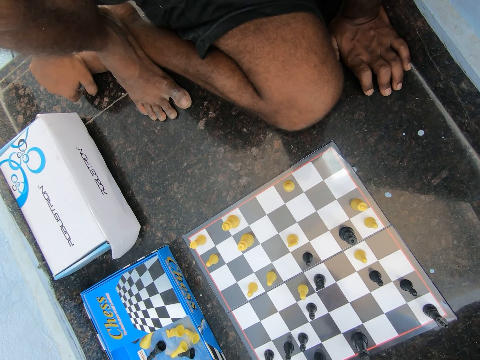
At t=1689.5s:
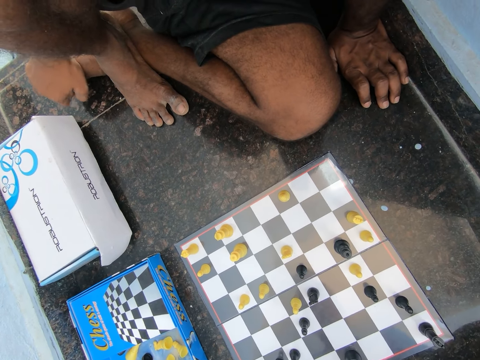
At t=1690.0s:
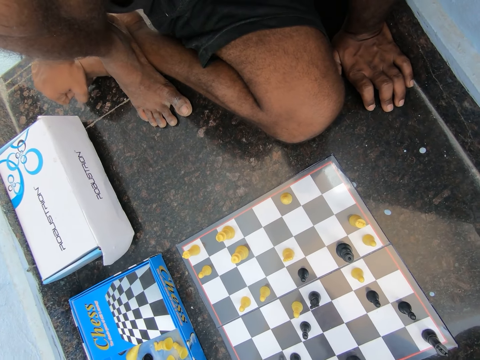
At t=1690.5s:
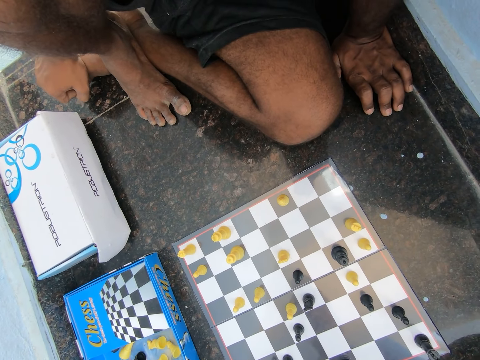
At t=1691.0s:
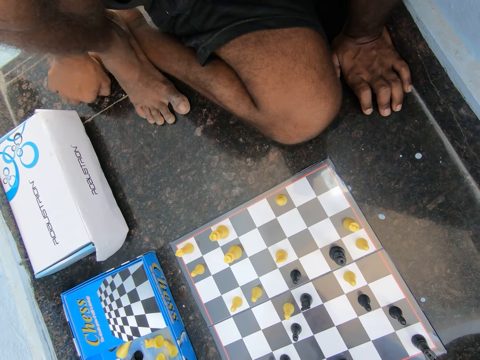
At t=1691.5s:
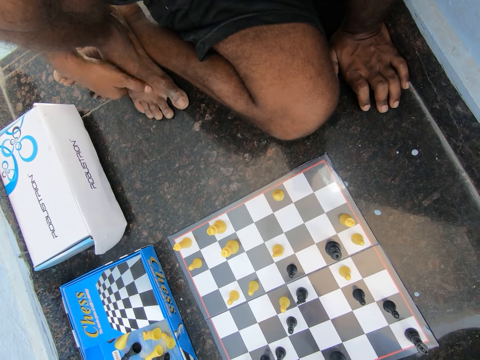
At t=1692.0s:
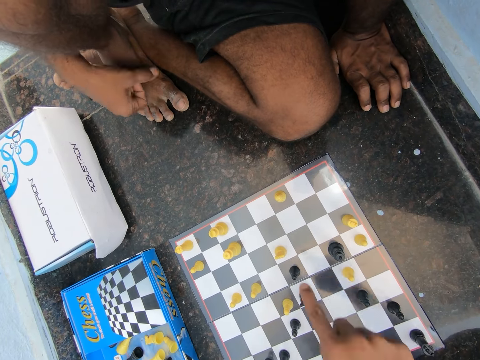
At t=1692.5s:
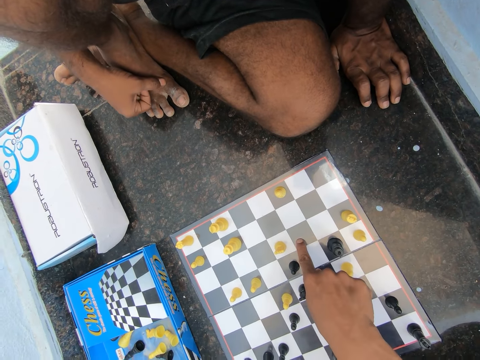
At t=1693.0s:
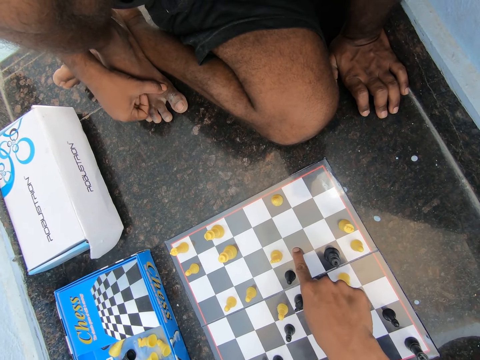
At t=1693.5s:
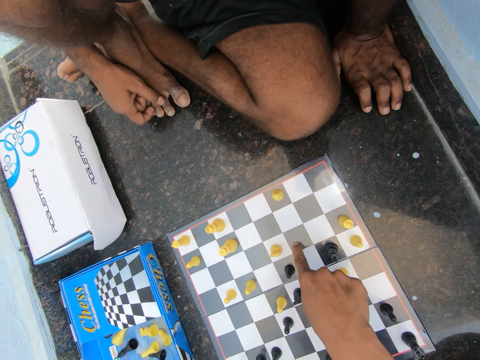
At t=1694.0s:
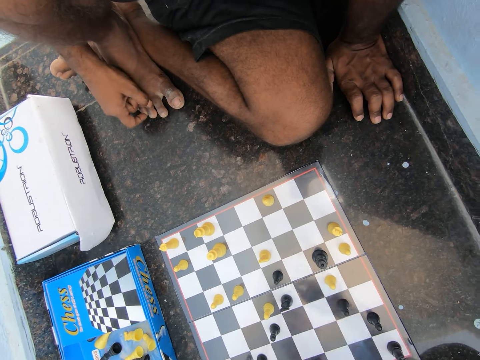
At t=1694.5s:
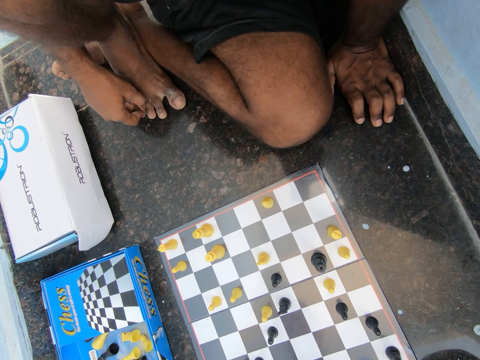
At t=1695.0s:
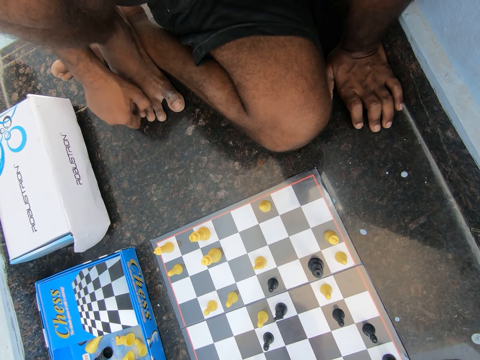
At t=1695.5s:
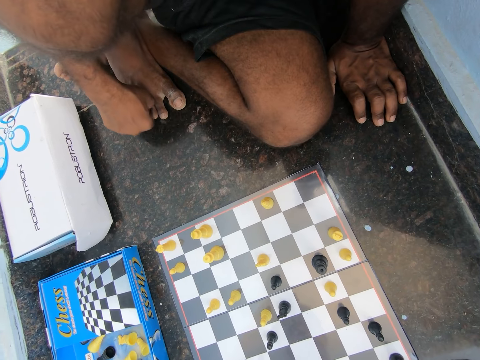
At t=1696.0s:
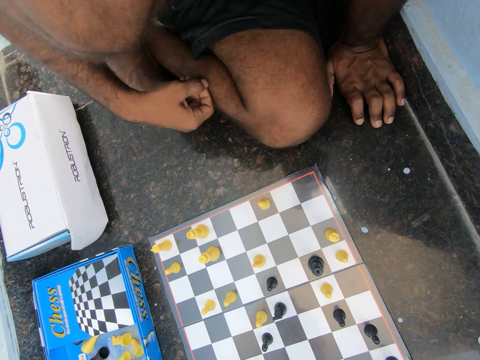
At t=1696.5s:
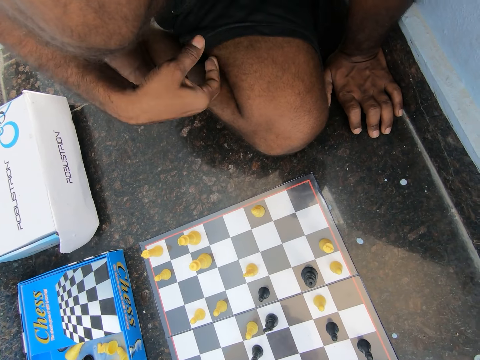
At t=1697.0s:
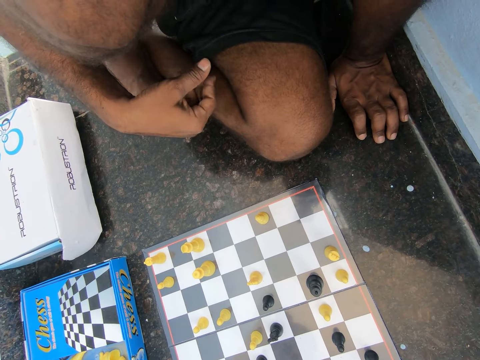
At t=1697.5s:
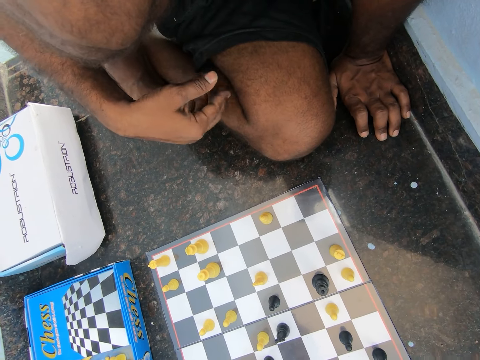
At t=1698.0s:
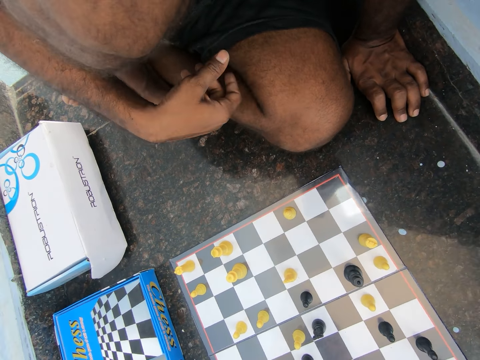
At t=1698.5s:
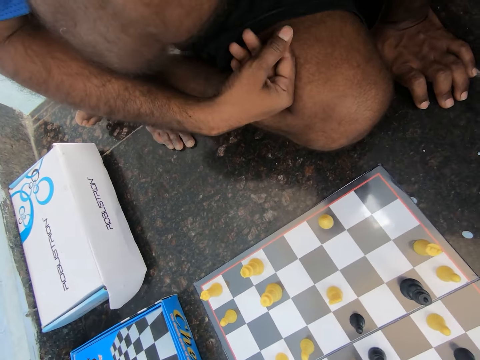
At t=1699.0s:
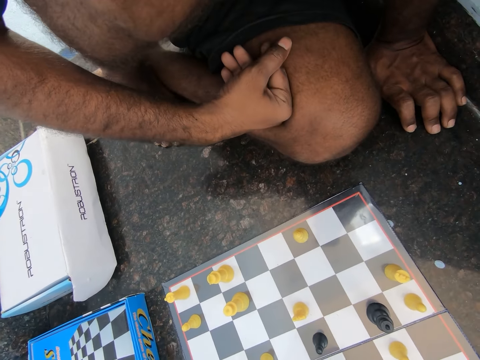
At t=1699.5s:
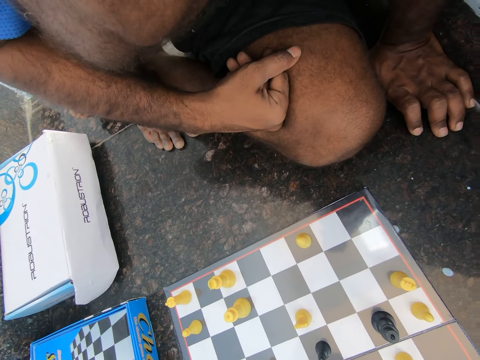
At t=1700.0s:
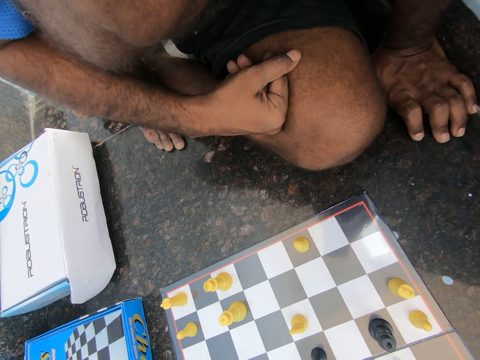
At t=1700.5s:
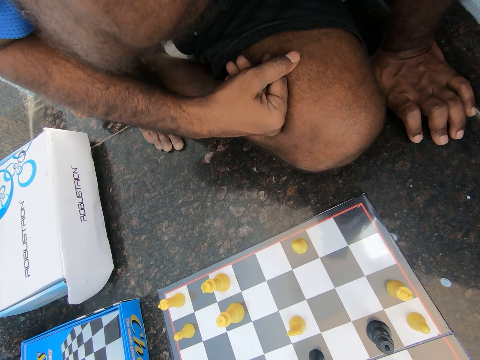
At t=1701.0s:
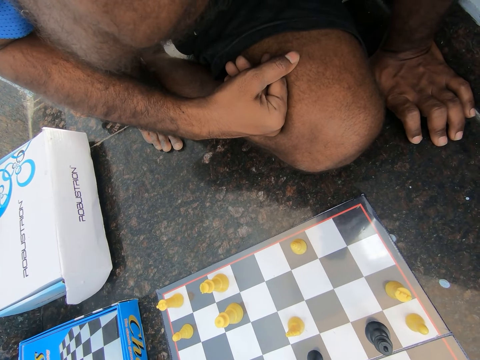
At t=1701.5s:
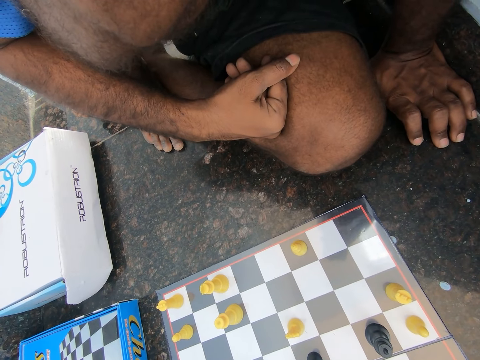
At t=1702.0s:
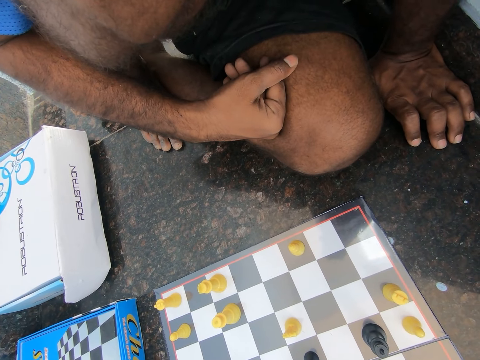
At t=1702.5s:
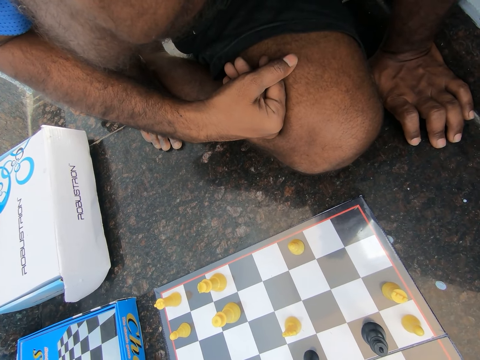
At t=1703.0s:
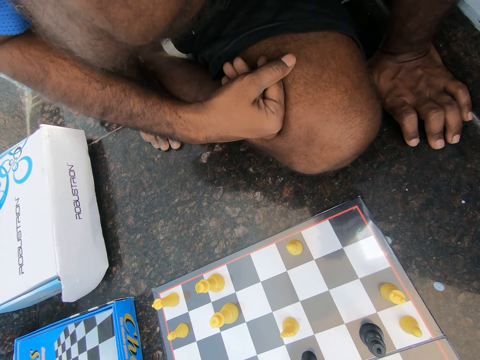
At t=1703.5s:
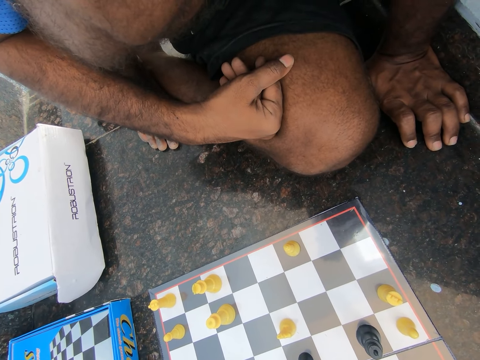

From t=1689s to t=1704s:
The camera wearer plays chess. They hit fingers on legs.

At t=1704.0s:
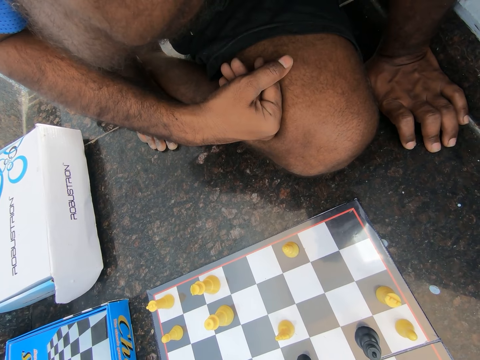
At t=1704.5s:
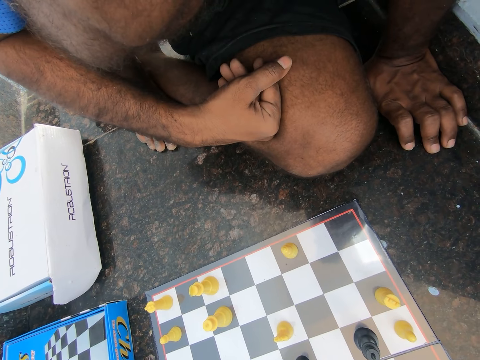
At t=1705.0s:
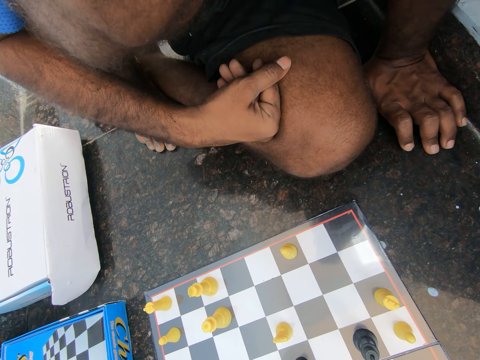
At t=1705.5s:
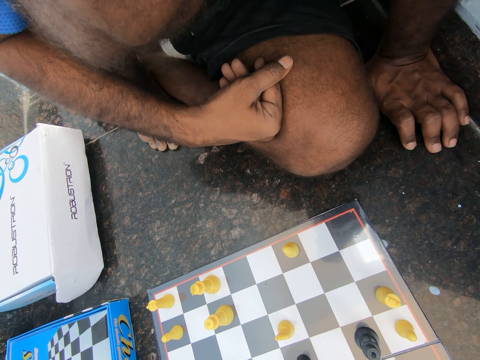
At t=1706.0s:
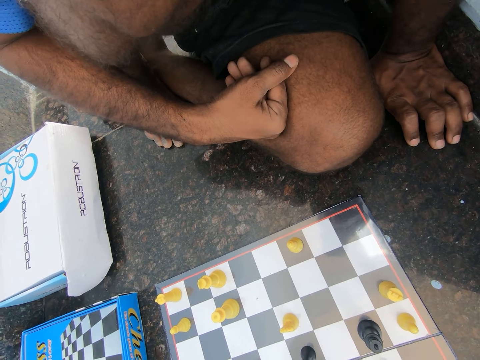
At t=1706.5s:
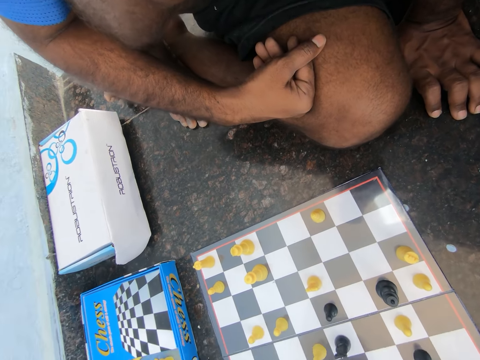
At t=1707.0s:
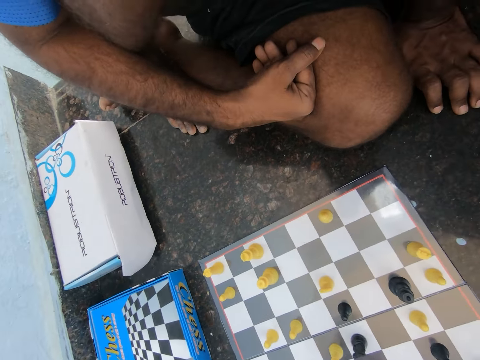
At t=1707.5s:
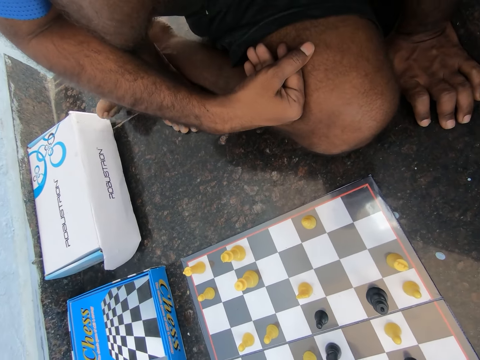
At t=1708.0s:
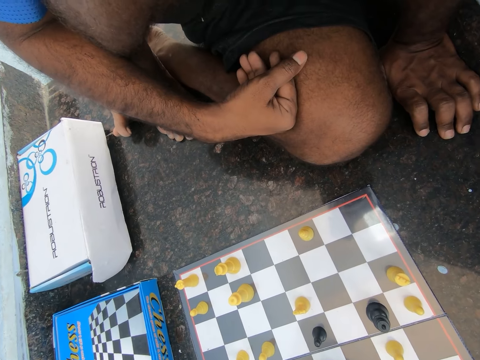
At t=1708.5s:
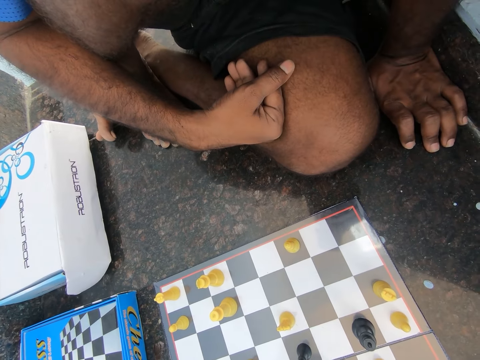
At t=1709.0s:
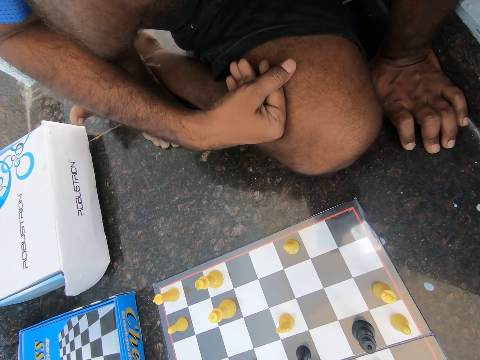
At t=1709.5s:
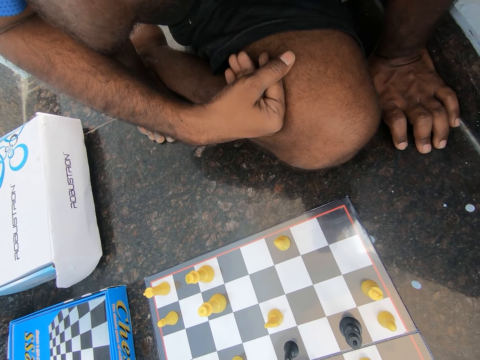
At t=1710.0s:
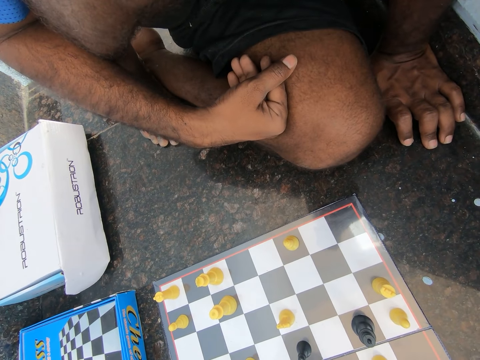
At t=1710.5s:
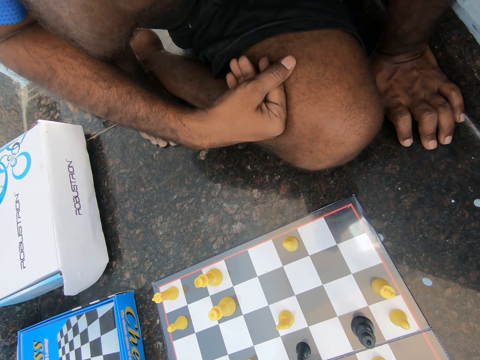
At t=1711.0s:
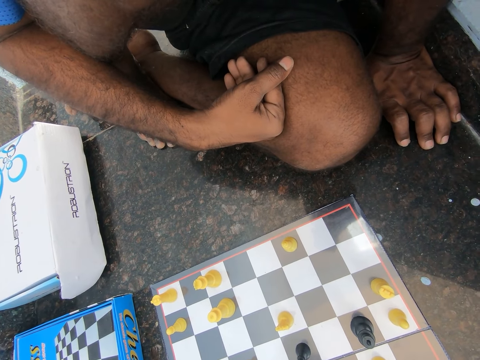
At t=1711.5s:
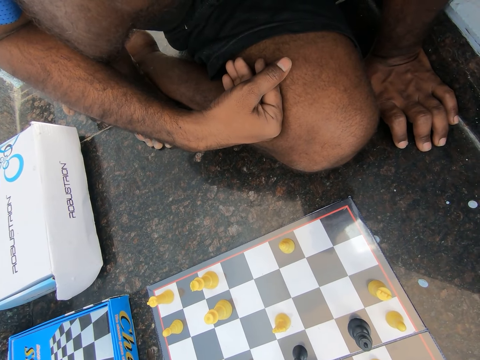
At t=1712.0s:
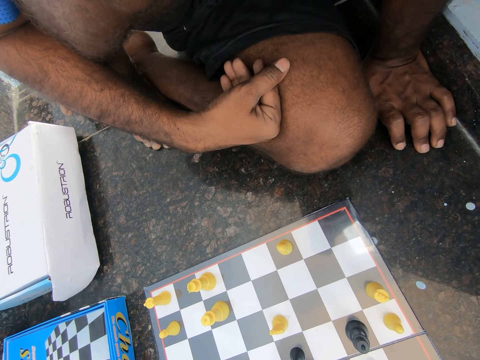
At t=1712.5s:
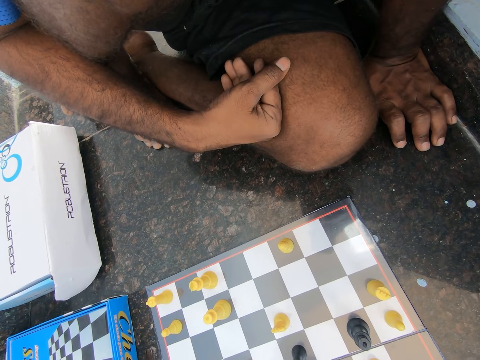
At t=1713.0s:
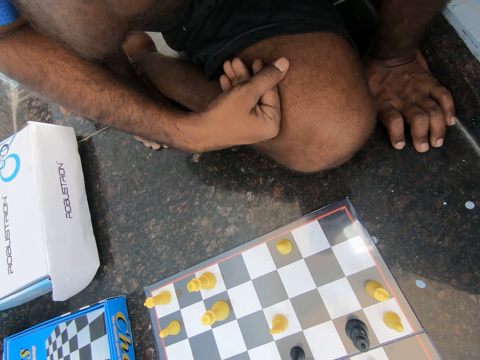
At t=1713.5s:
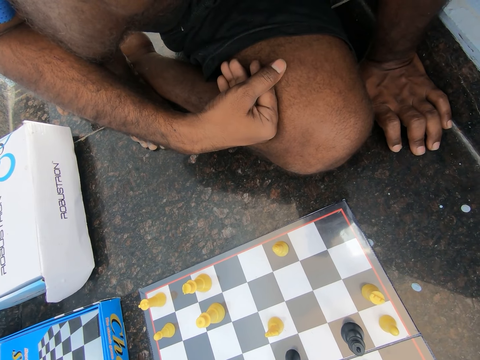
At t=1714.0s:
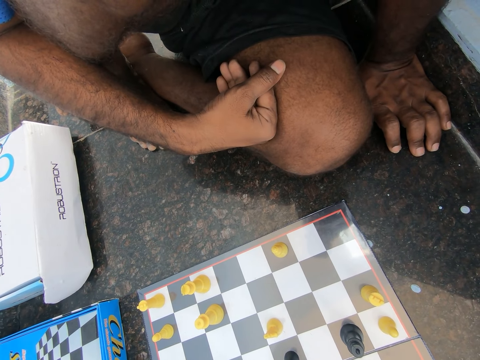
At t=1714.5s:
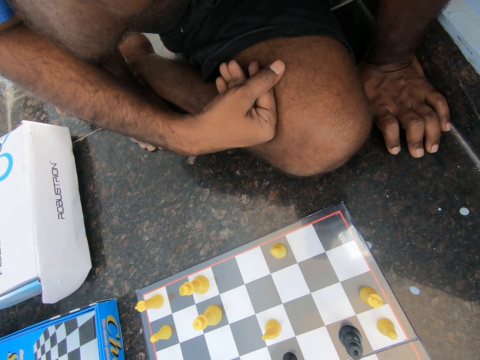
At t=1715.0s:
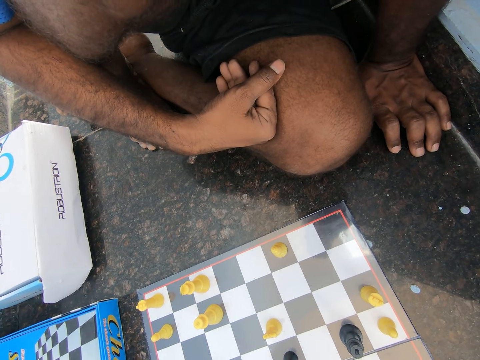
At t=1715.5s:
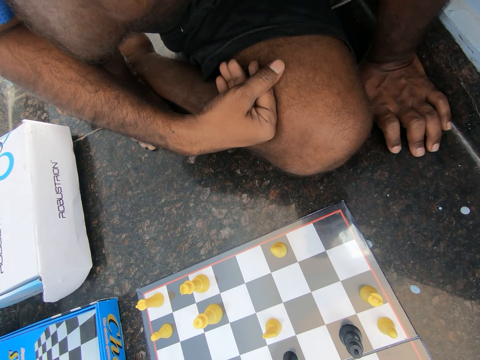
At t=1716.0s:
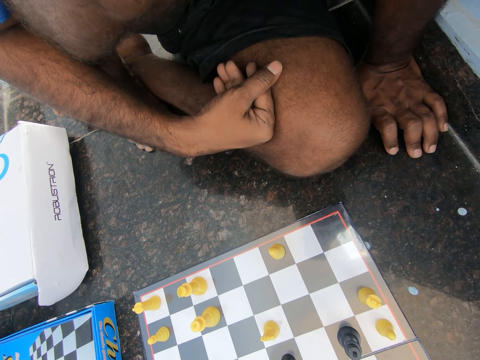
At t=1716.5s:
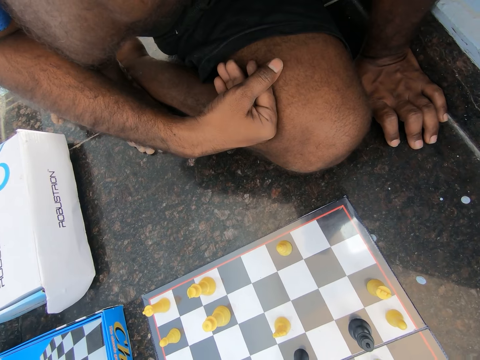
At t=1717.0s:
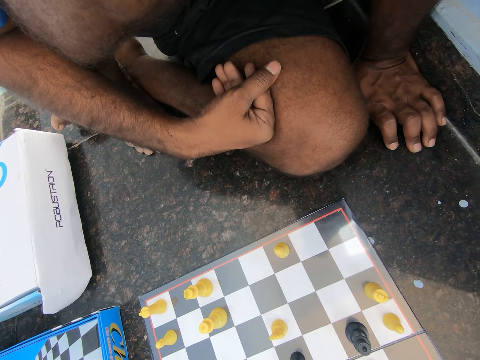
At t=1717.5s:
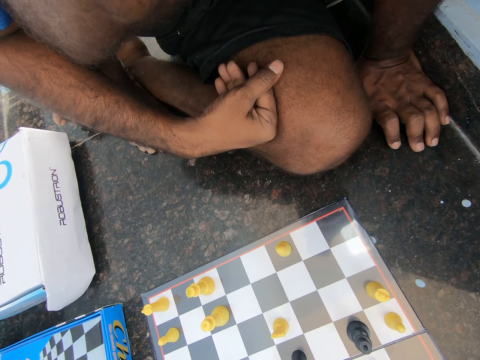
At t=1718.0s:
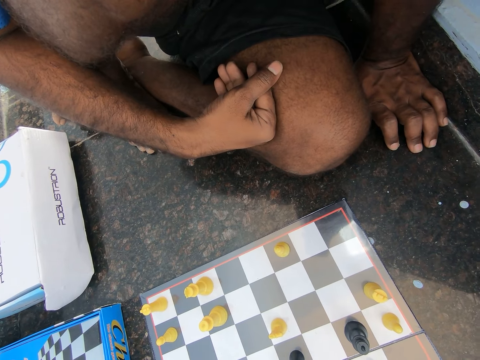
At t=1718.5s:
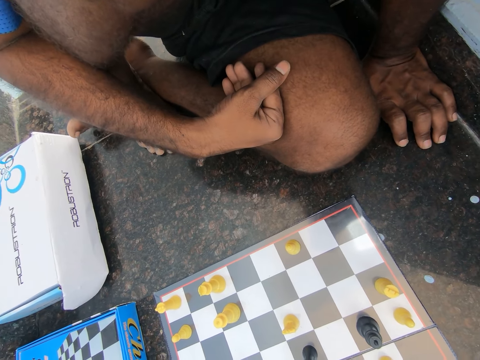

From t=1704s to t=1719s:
The camera wearer moves a foot. They stare at the chess board.
